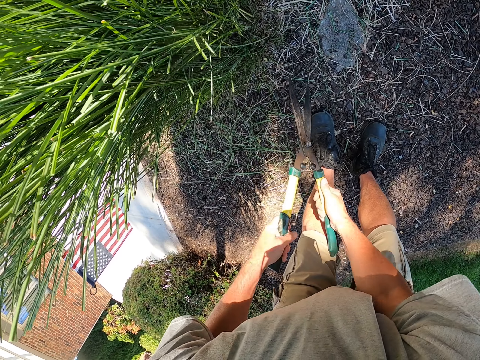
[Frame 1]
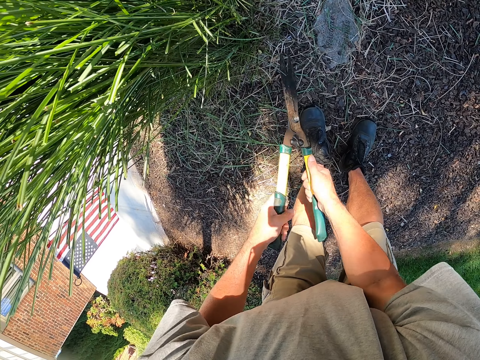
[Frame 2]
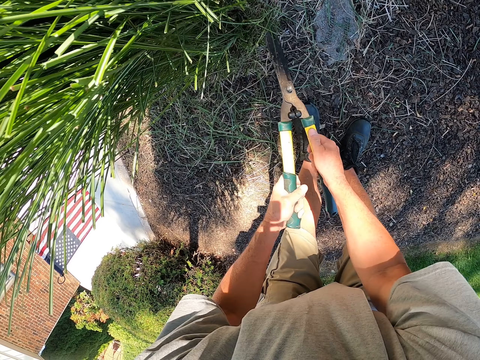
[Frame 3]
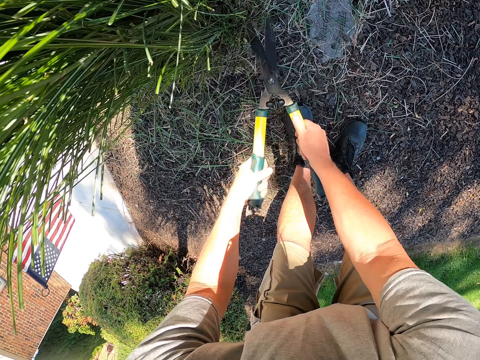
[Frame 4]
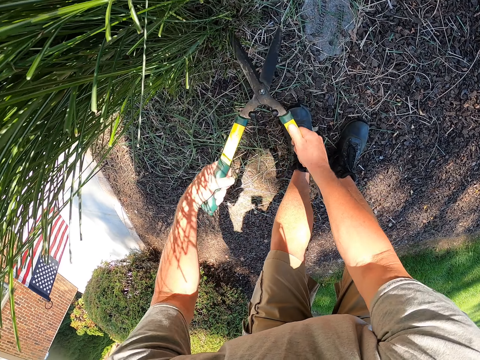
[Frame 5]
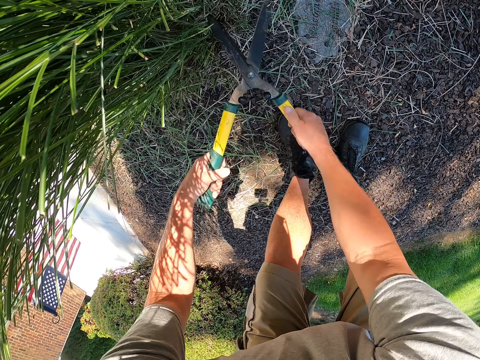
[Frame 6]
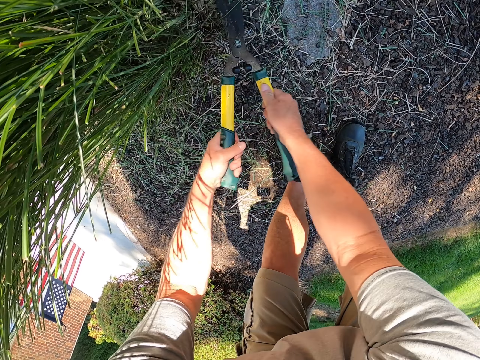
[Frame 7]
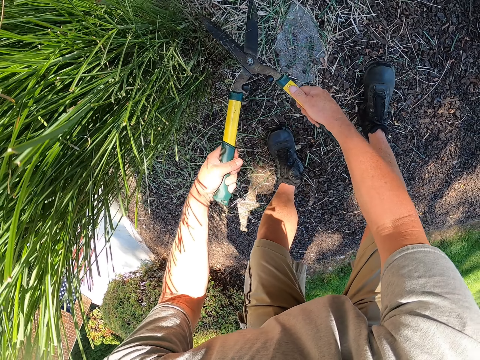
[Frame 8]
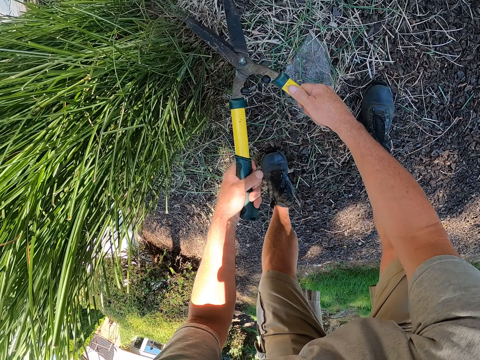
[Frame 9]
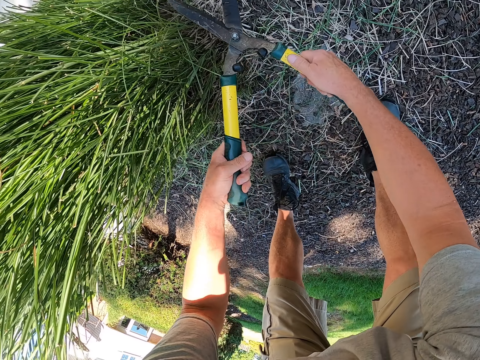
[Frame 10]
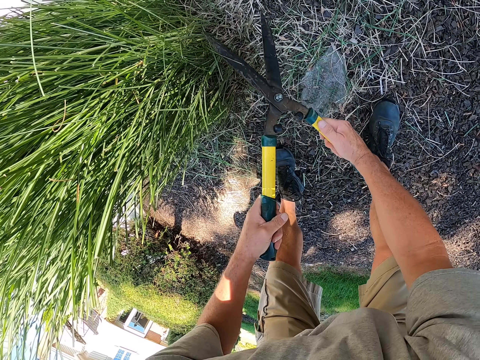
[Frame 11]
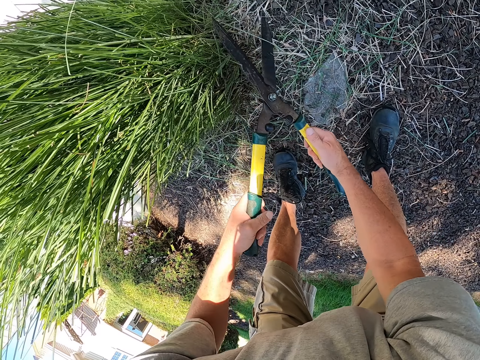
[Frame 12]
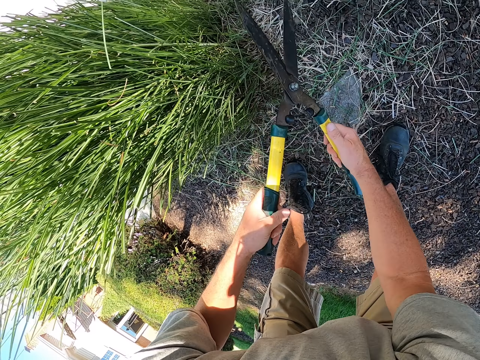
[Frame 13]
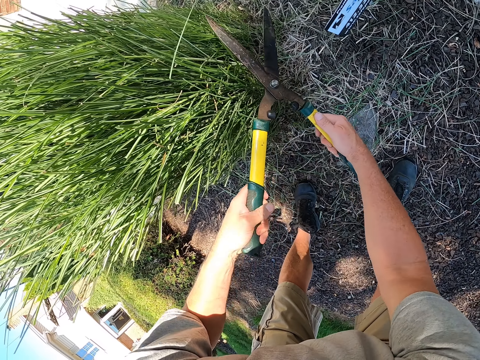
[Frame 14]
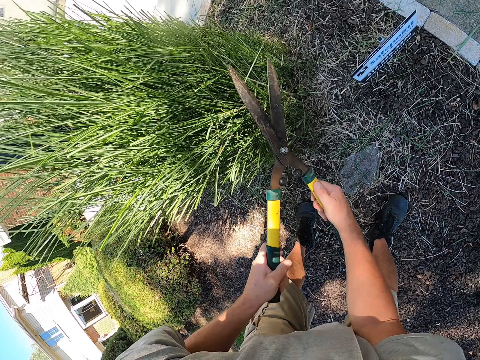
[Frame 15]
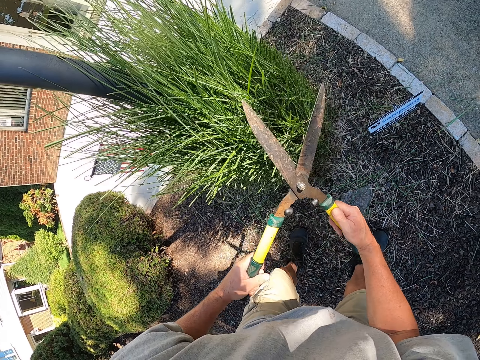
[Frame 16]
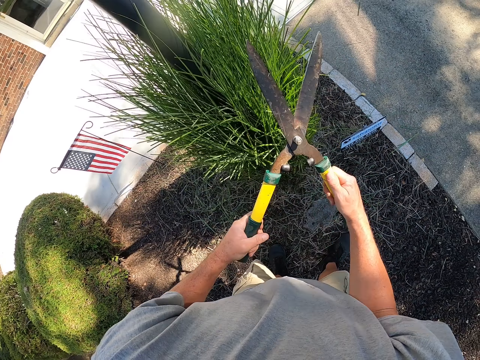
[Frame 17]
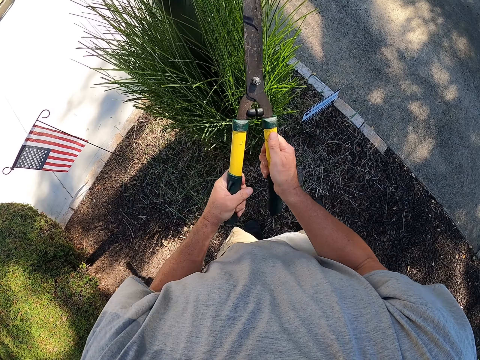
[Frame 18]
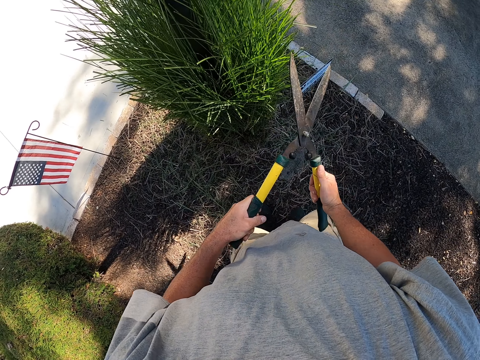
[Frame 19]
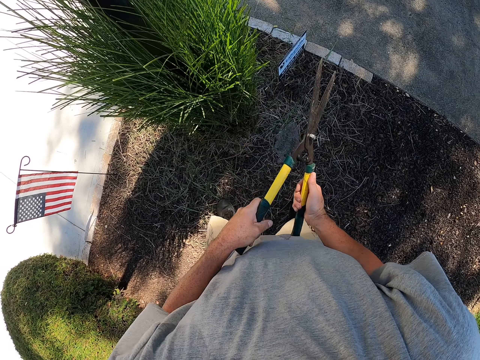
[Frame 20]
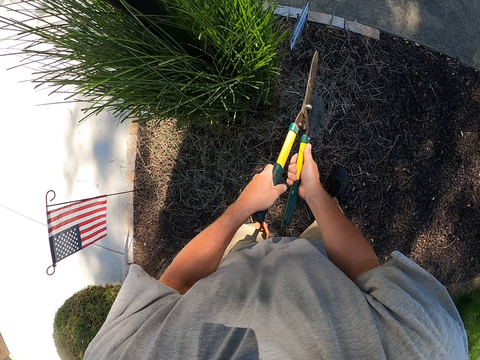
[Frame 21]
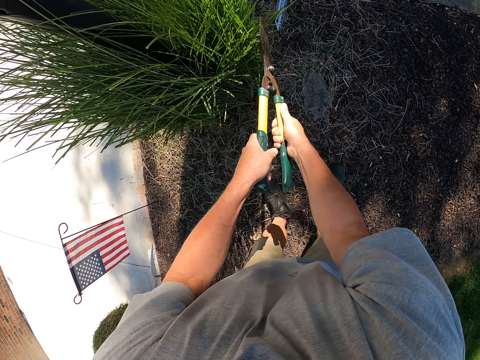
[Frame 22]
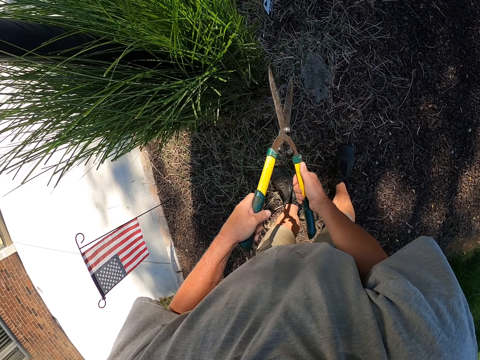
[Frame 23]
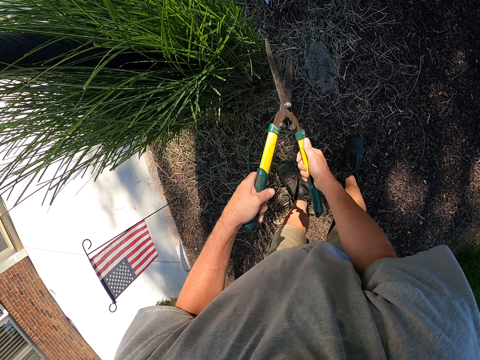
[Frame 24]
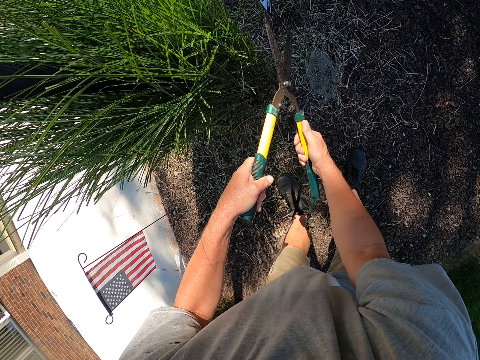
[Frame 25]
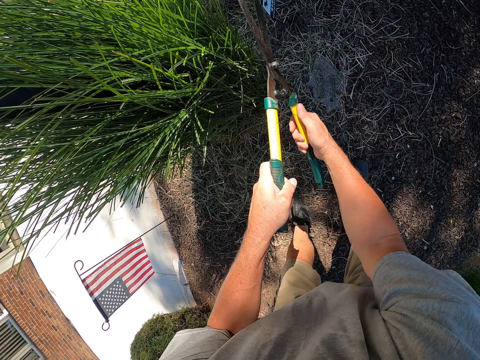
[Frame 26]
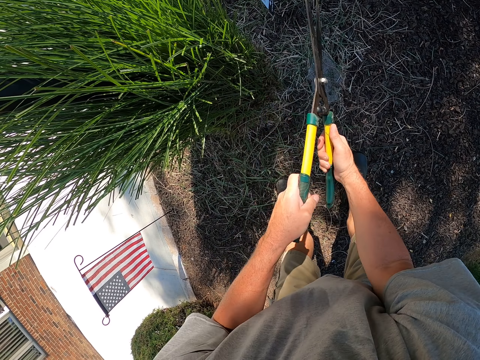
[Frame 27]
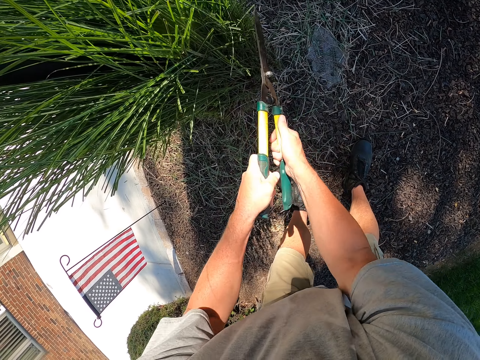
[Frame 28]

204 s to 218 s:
The camera wearer raises up. They prune a garden tree.

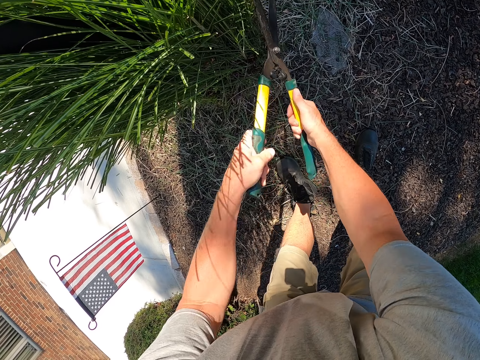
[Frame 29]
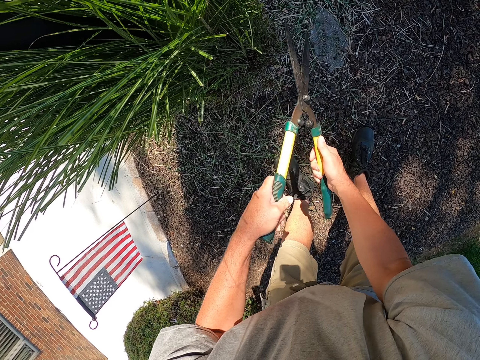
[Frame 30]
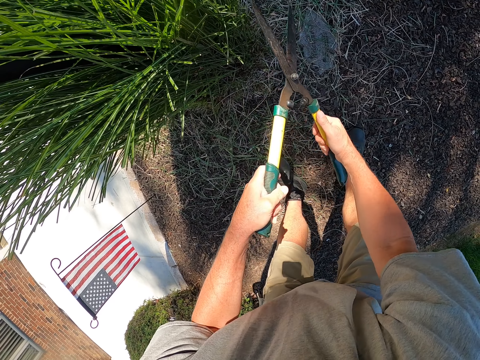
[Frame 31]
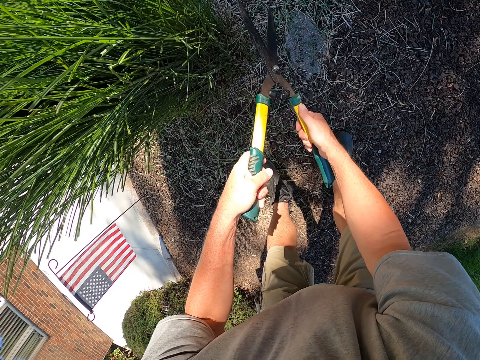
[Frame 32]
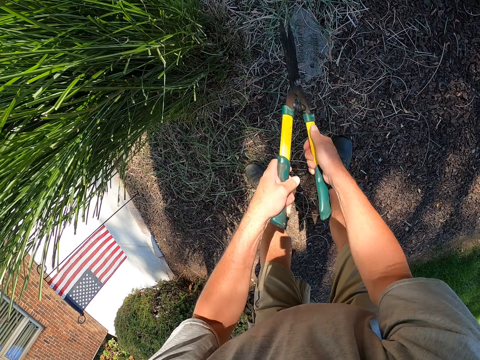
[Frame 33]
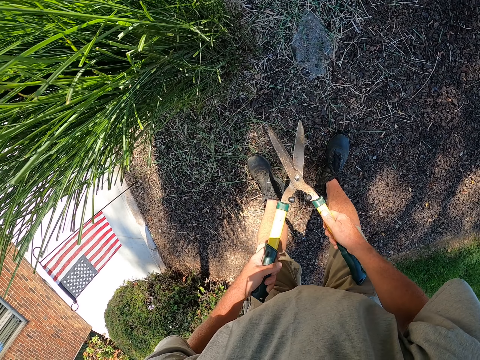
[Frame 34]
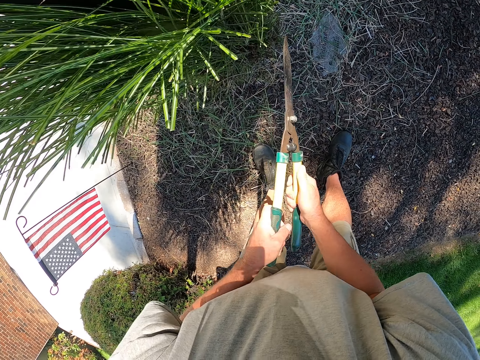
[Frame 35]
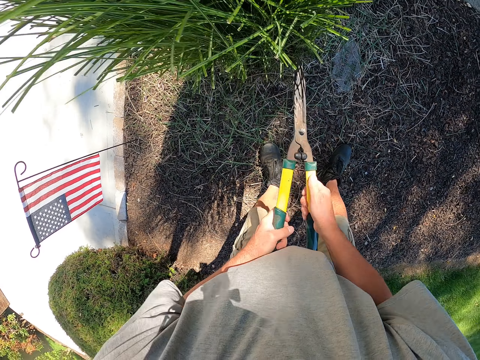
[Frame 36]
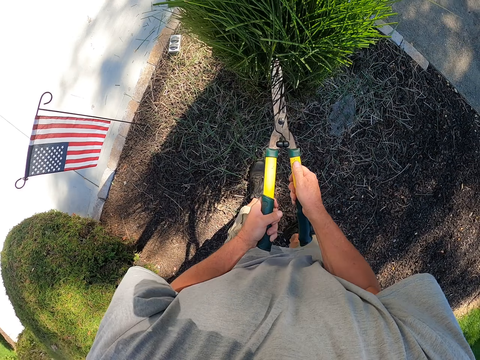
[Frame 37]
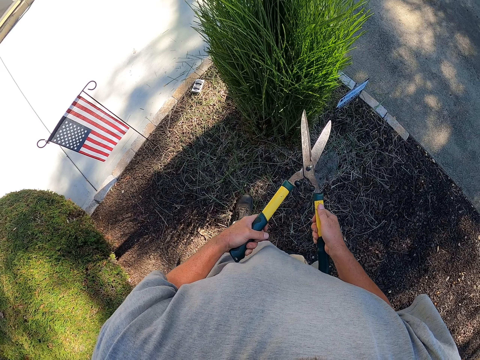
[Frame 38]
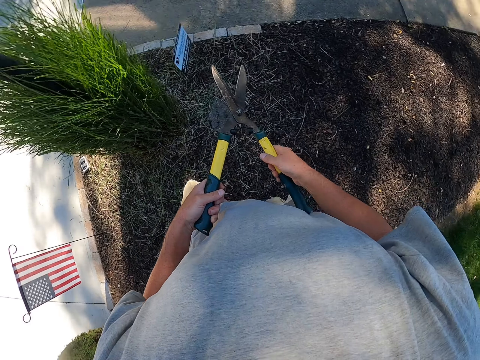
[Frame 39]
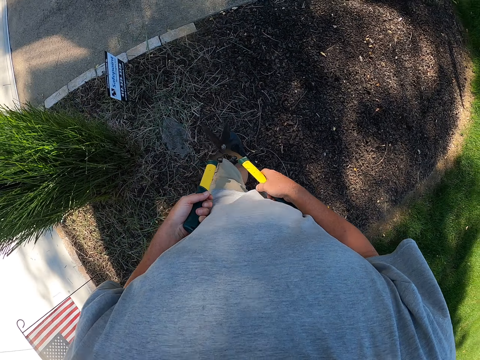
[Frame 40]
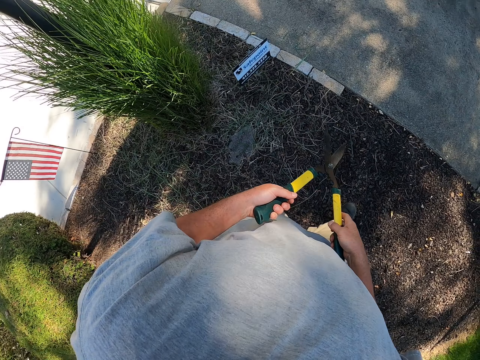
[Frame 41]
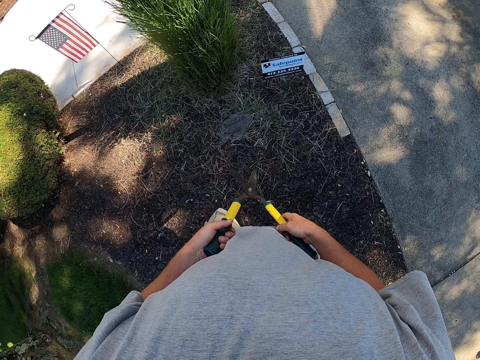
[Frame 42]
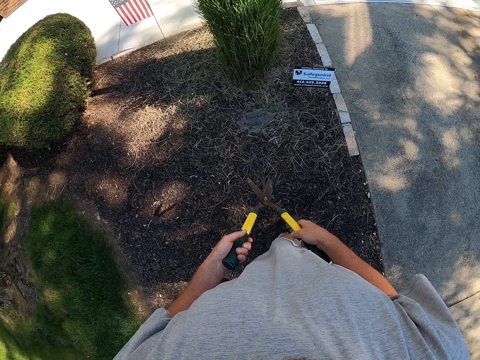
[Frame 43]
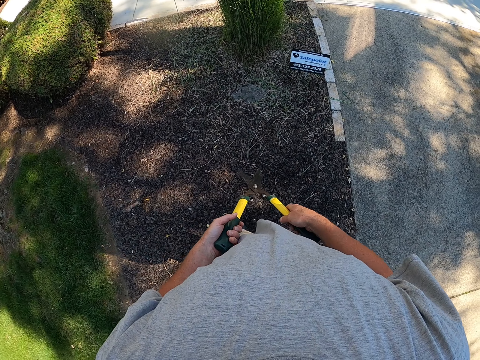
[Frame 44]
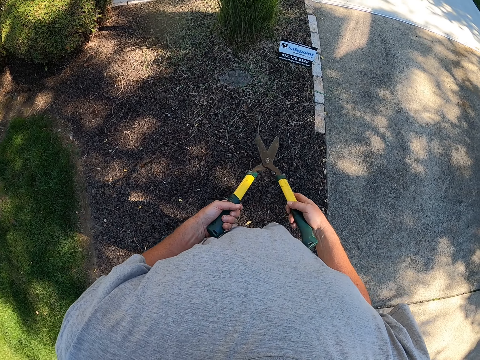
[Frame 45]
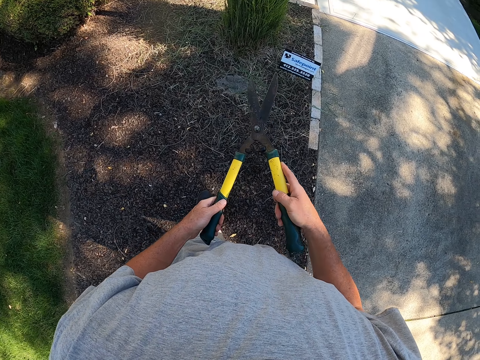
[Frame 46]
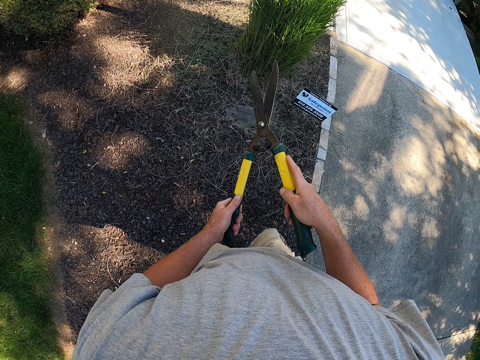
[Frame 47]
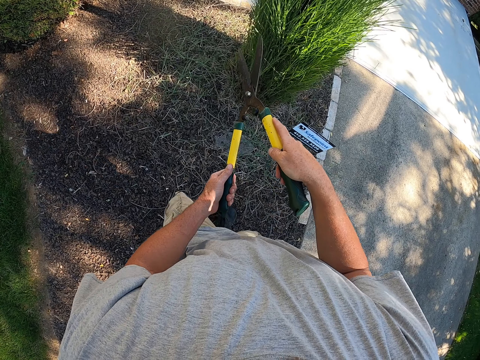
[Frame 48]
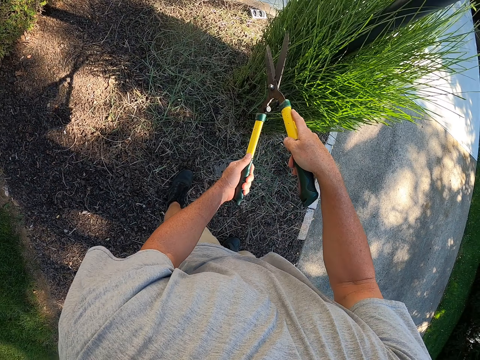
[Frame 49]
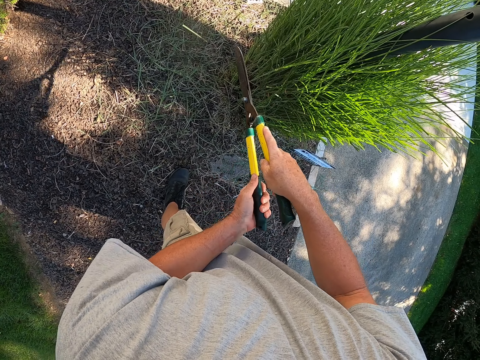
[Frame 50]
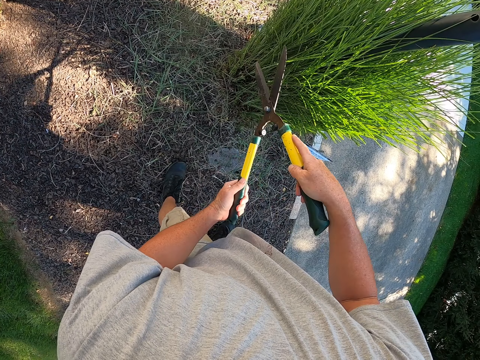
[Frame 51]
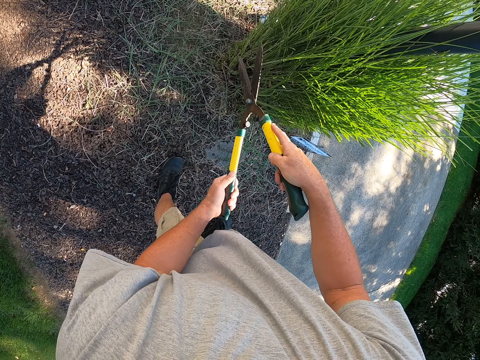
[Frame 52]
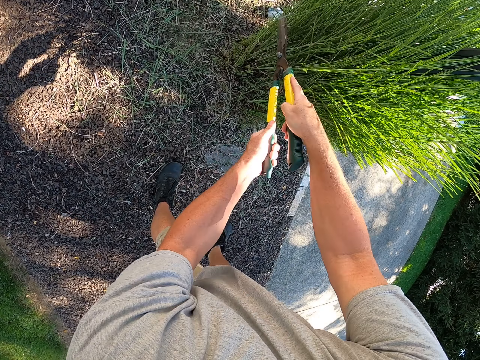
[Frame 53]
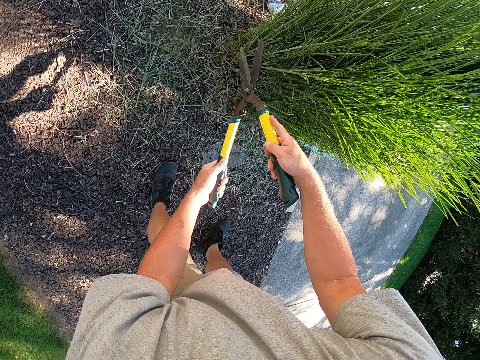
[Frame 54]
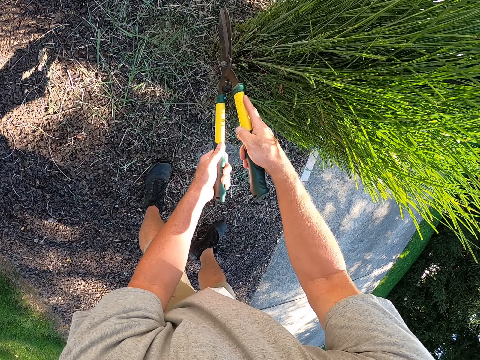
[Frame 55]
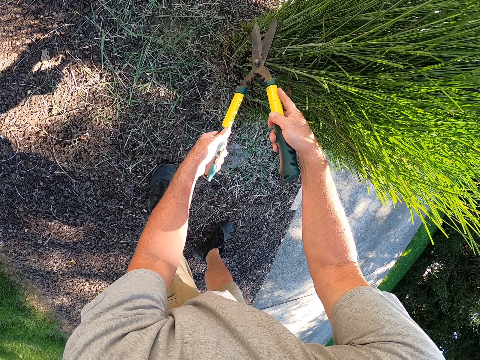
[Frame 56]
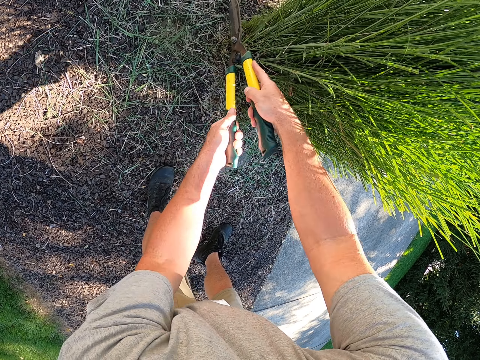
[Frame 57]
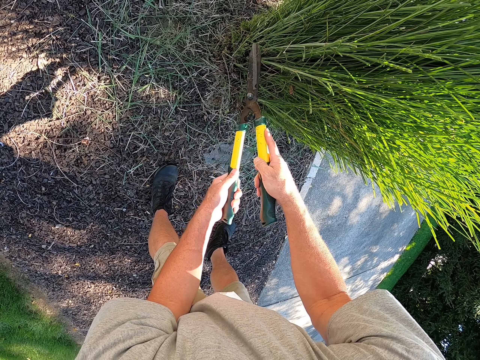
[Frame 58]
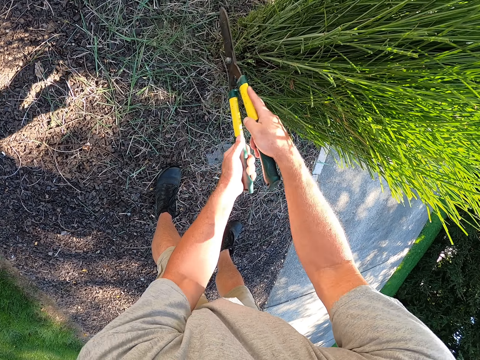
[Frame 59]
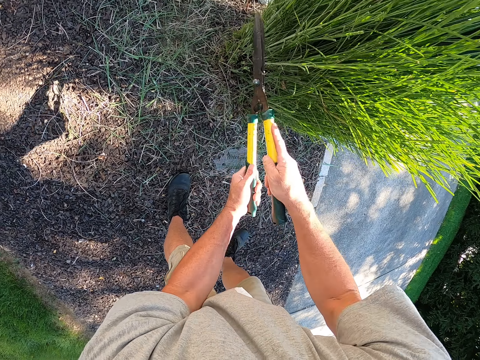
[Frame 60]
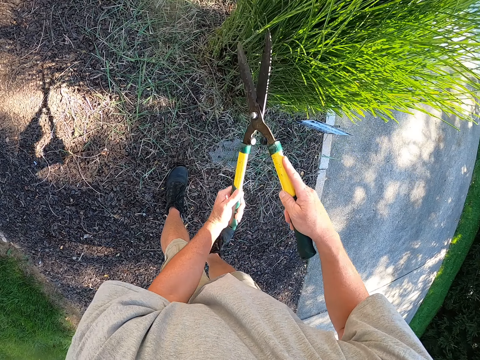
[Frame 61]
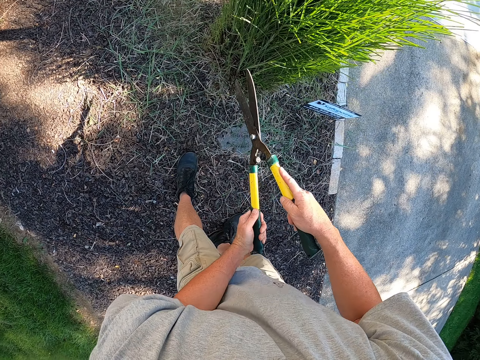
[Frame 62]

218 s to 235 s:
The camera wearer bends. They prune a garden tree. They walk around. They prune the garden tree.
